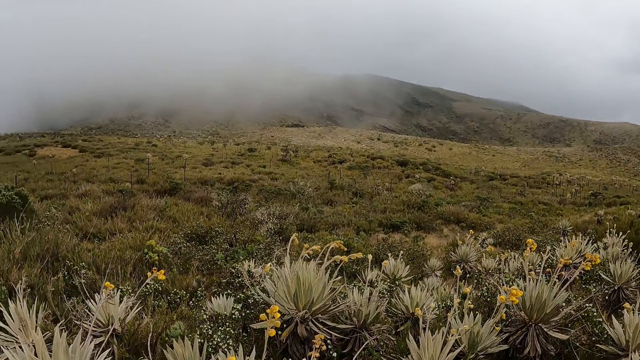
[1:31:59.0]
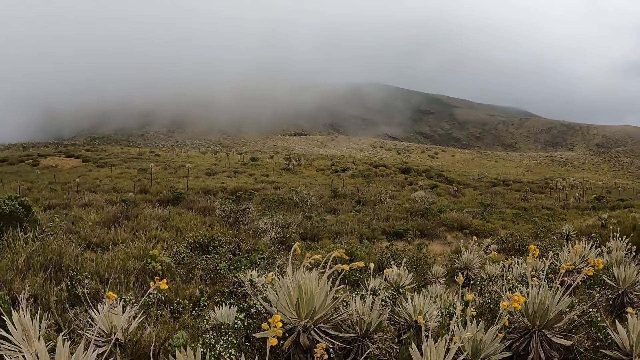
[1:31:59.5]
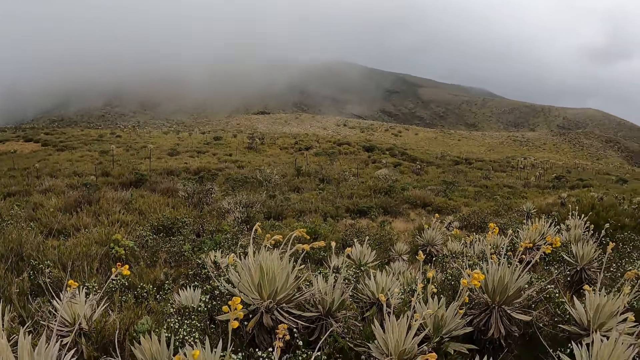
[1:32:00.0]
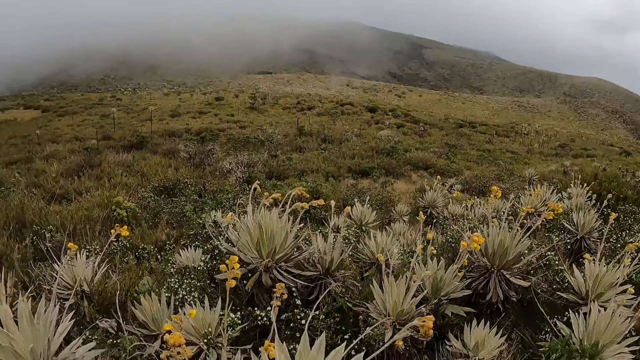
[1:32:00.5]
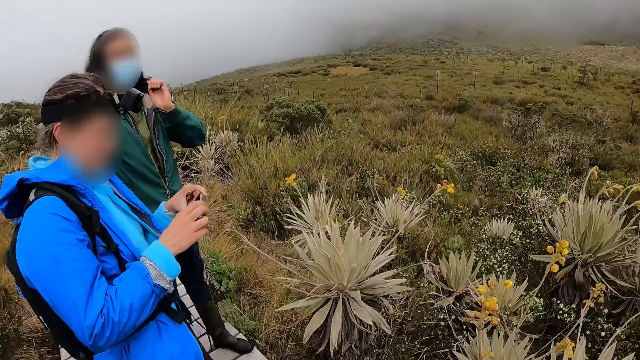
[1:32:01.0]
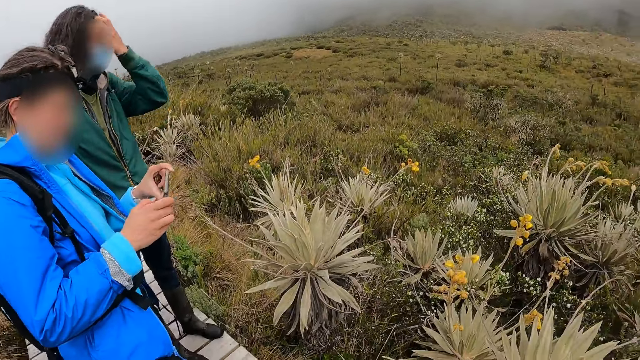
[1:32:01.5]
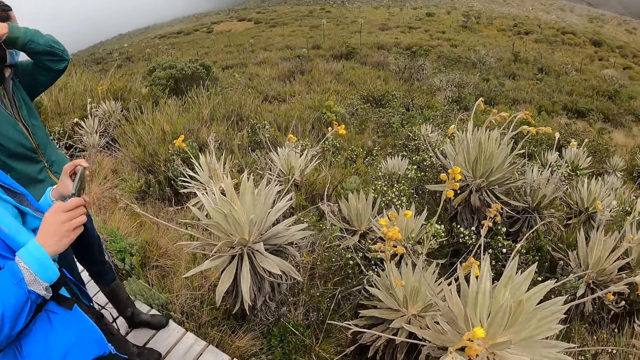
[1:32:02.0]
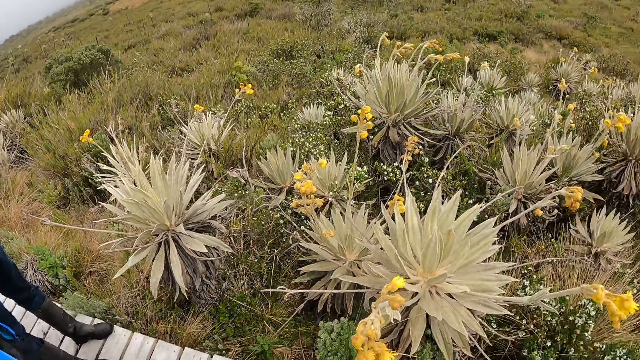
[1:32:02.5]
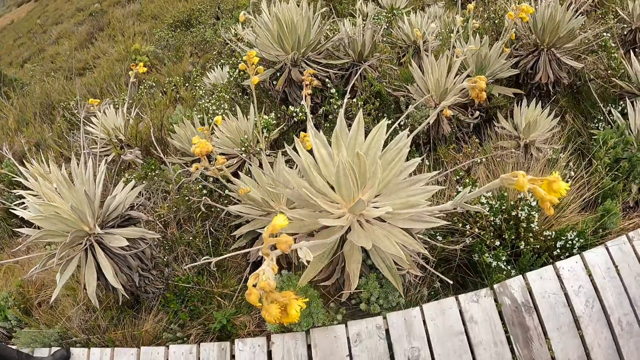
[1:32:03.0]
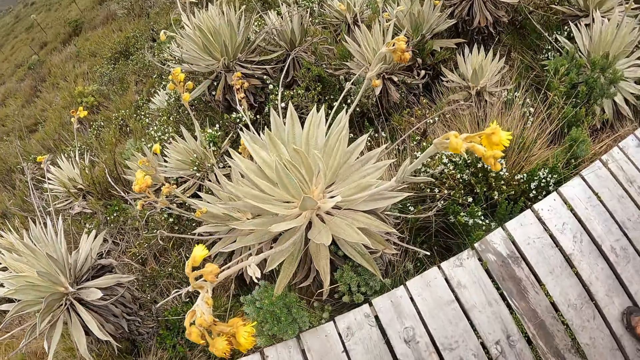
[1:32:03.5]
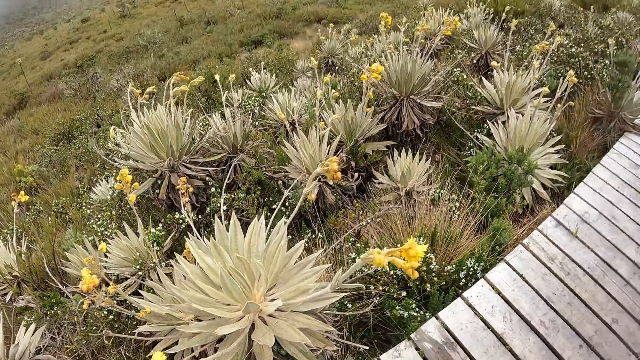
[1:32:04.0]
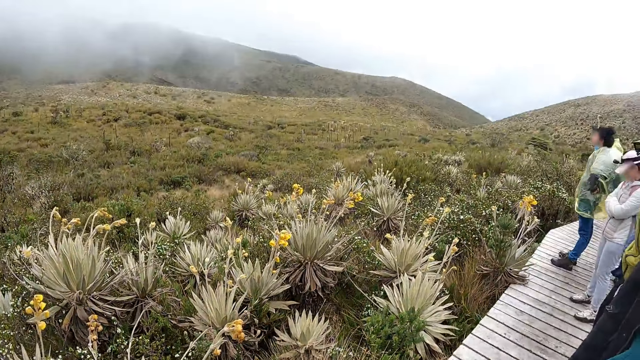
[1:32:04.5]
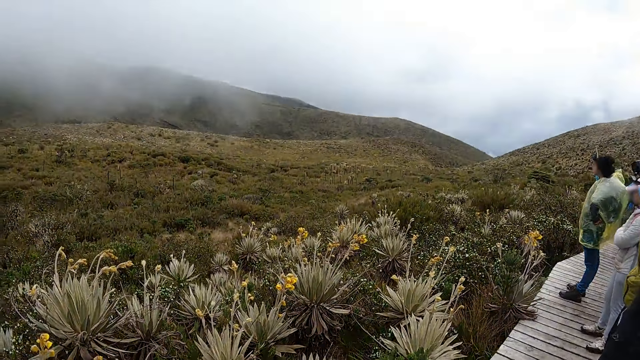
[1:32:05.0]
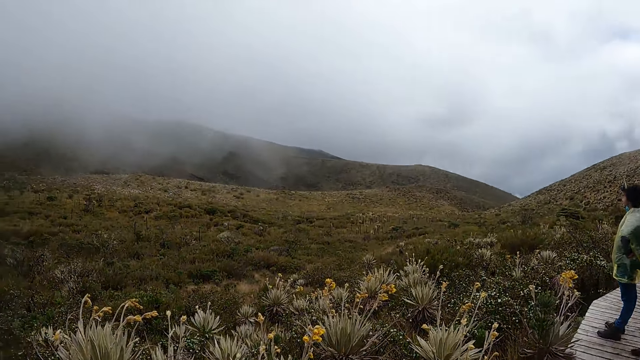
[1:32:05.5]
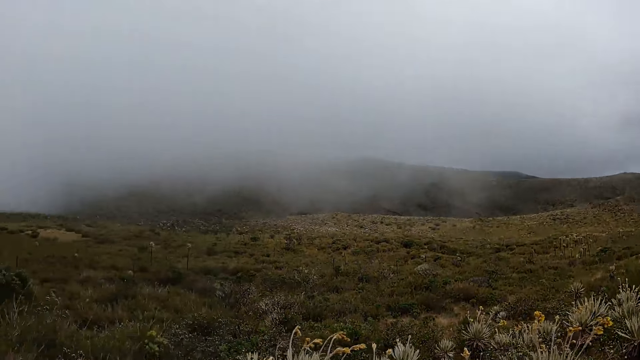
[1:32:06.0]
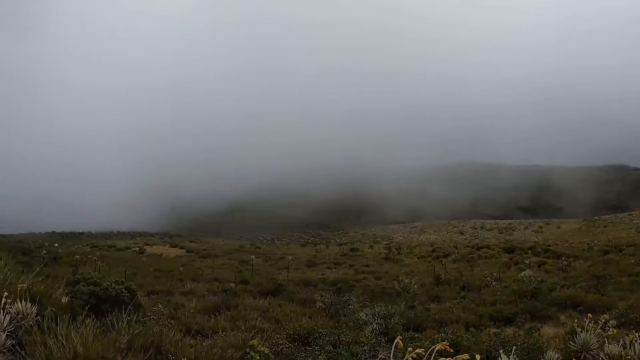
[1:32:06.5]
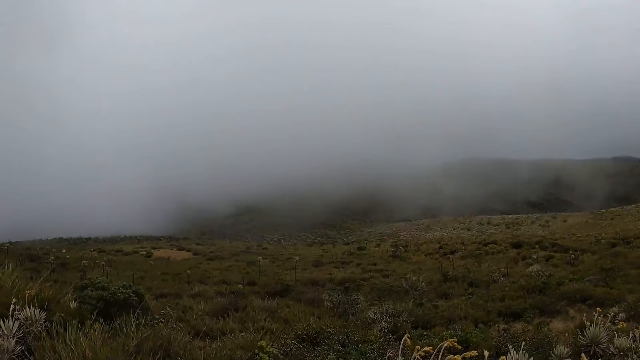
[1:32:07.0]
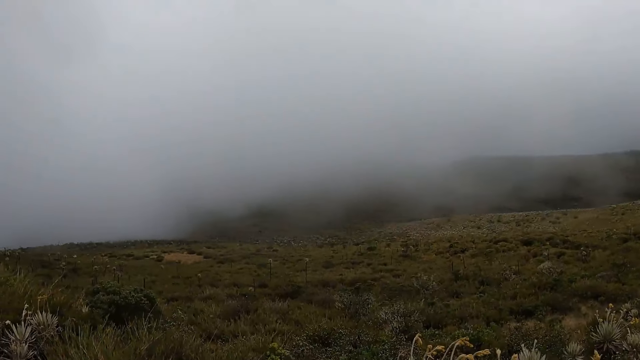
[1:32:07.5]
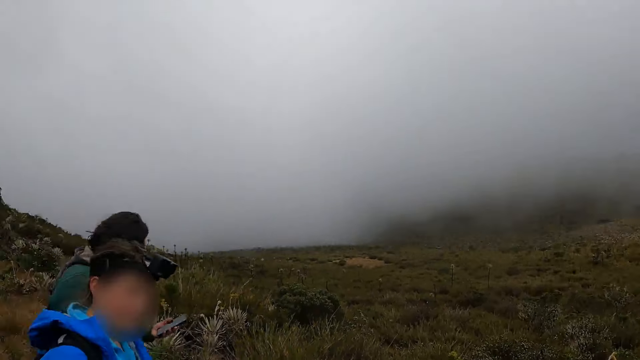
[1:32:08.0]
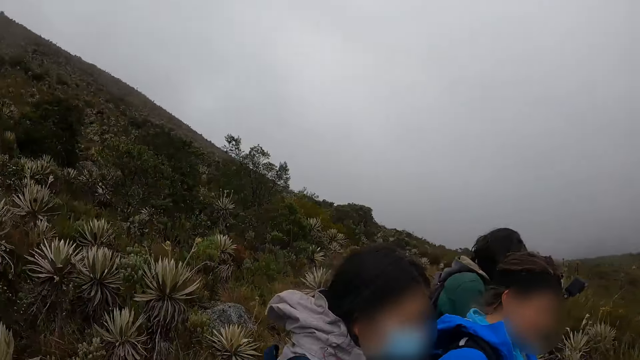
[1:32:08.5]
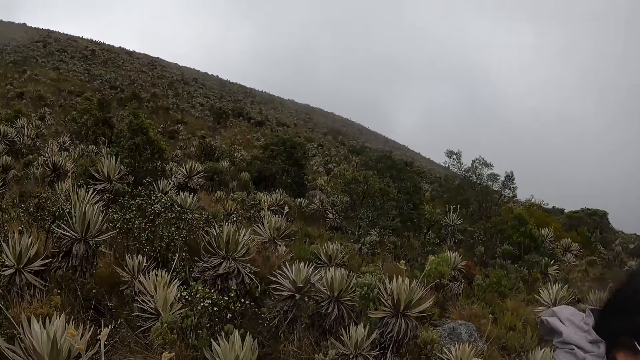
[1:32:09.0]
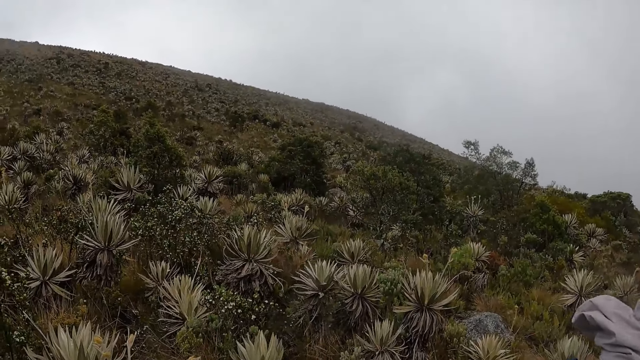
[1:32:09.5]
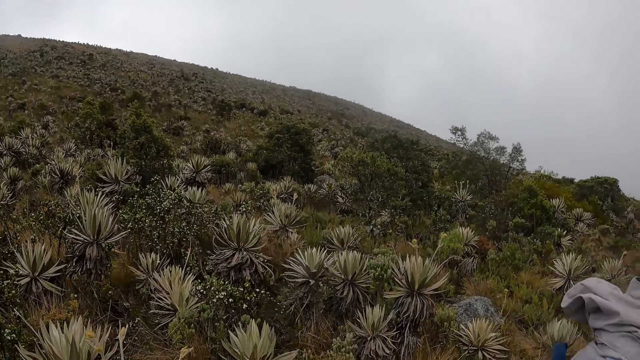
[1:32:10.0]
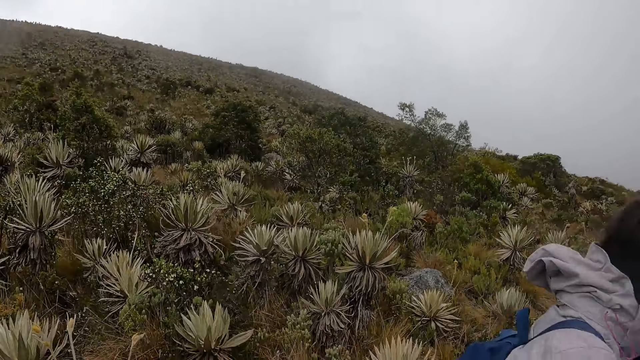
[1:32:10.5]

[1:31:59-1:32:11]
The woman presses the phone with her right hand. The man adjusts his hair with his left hand.

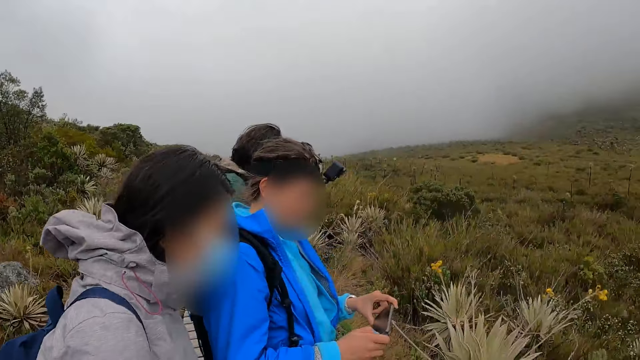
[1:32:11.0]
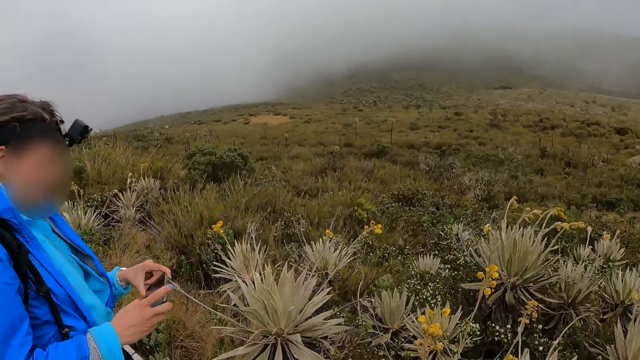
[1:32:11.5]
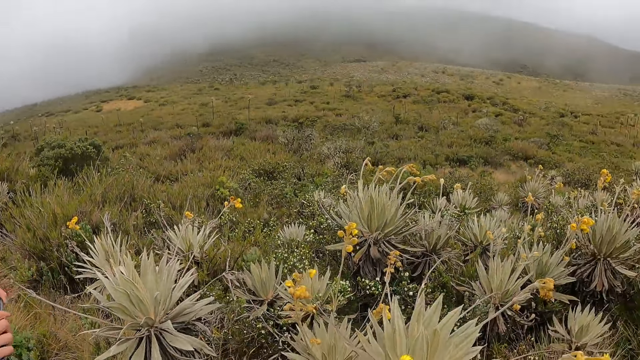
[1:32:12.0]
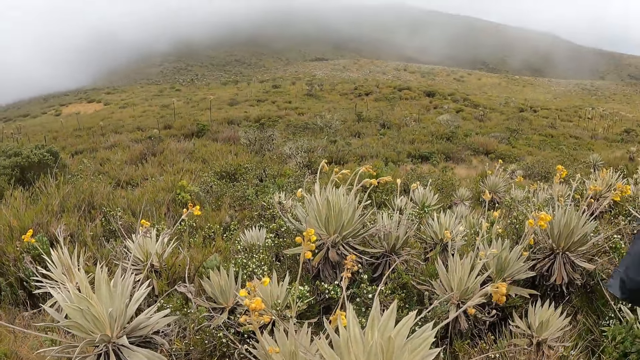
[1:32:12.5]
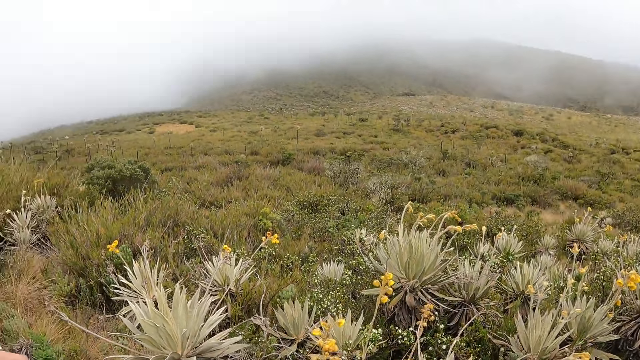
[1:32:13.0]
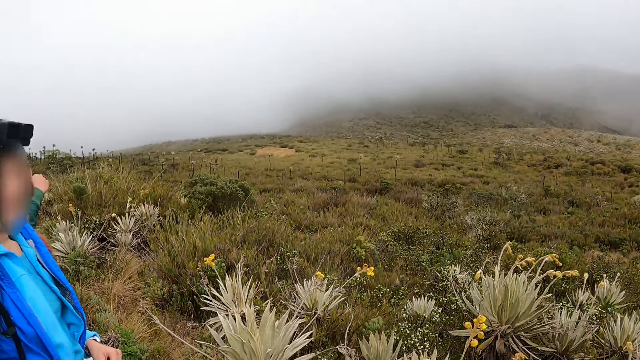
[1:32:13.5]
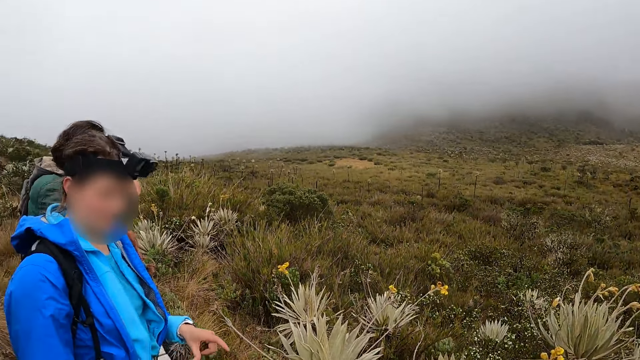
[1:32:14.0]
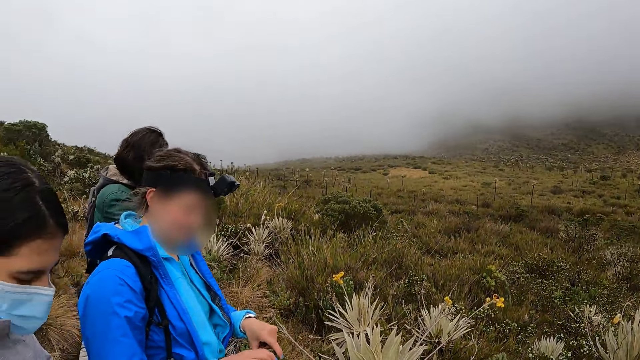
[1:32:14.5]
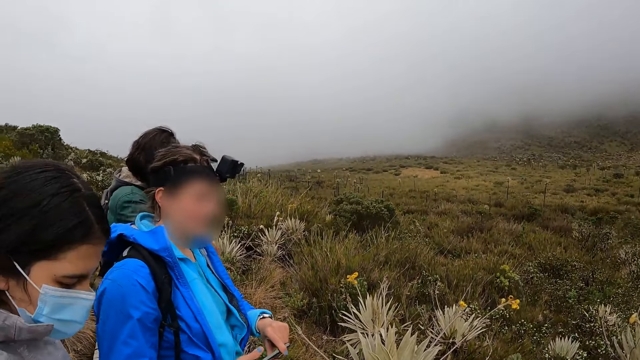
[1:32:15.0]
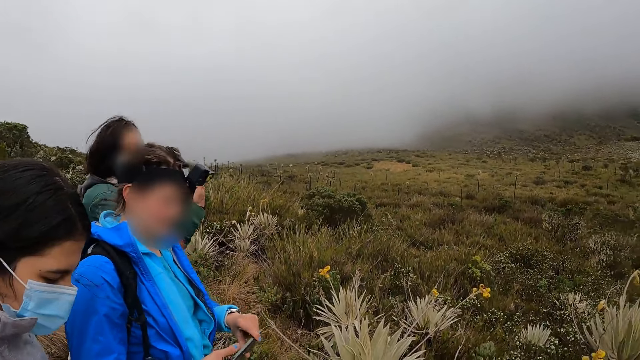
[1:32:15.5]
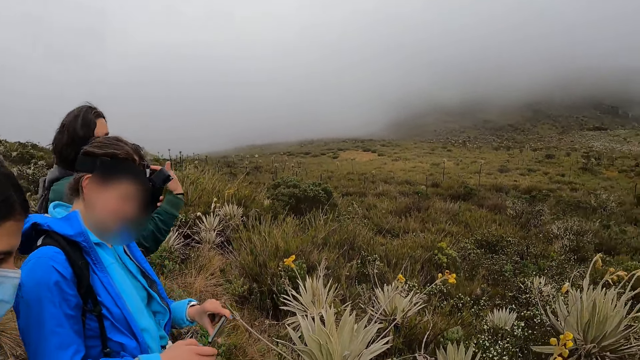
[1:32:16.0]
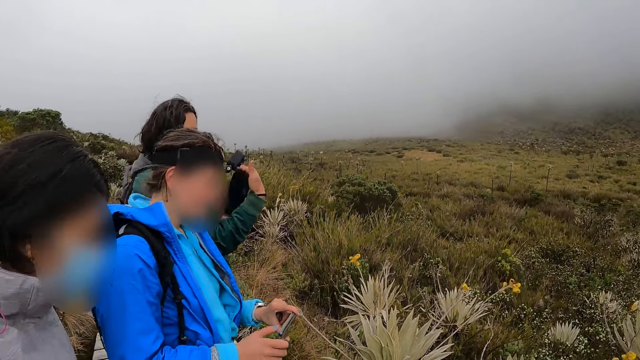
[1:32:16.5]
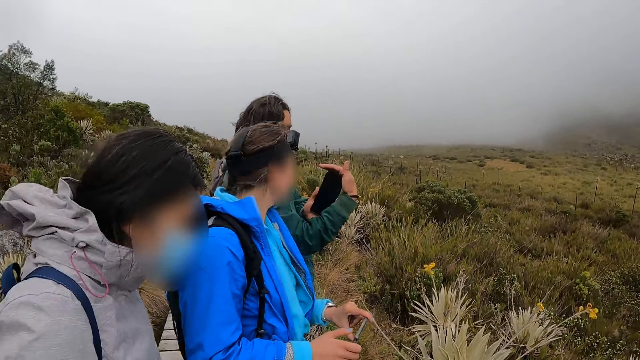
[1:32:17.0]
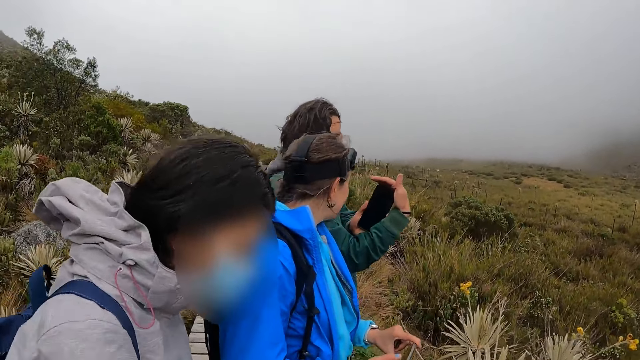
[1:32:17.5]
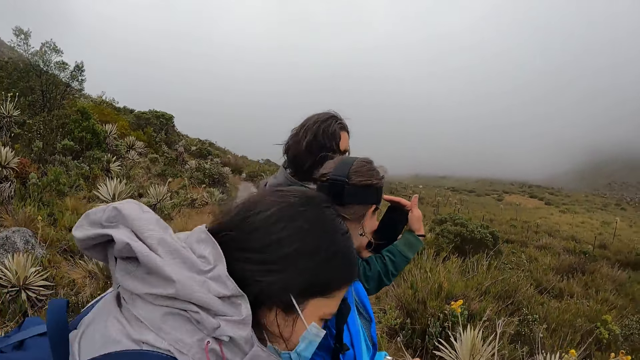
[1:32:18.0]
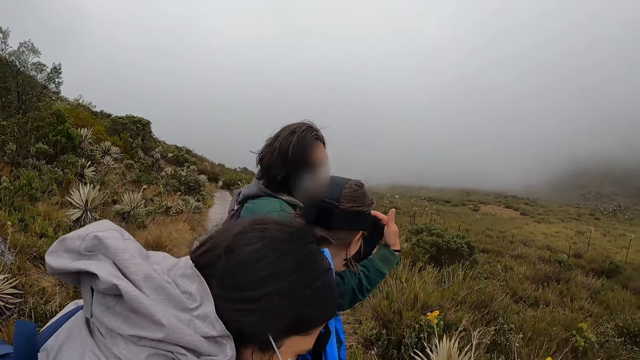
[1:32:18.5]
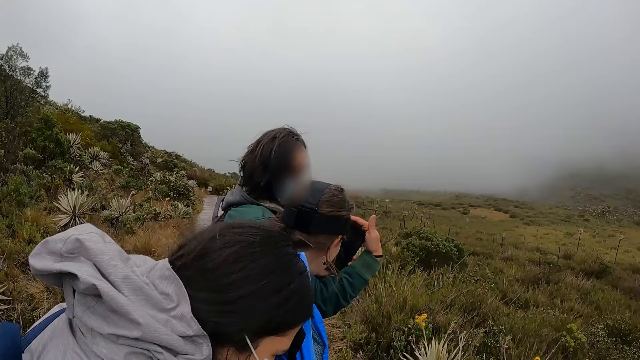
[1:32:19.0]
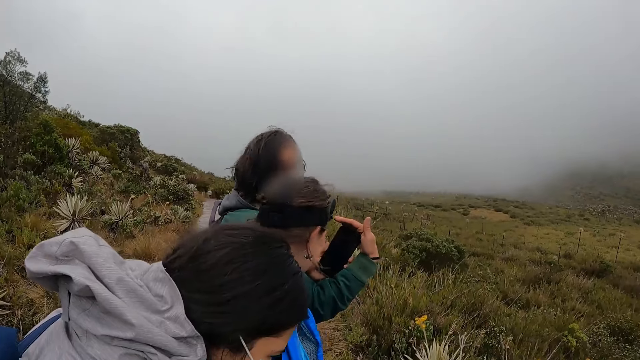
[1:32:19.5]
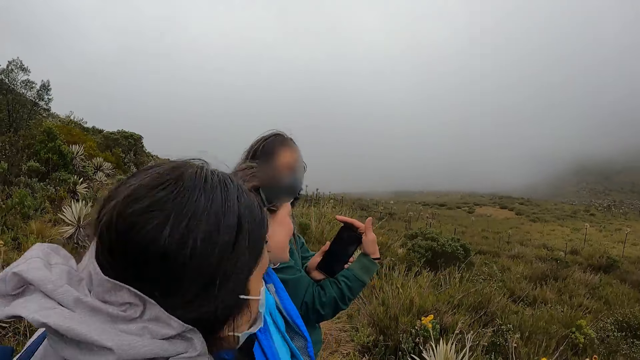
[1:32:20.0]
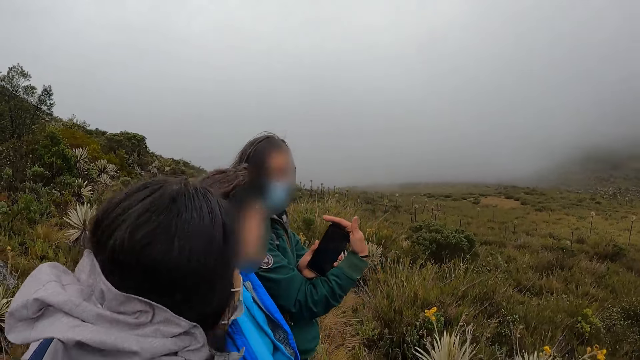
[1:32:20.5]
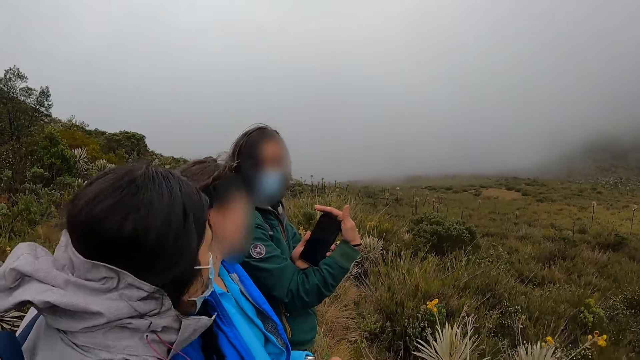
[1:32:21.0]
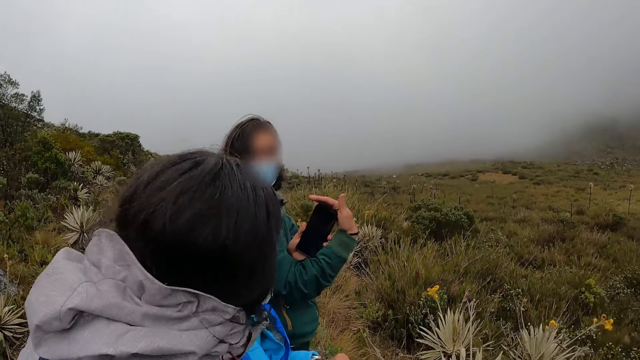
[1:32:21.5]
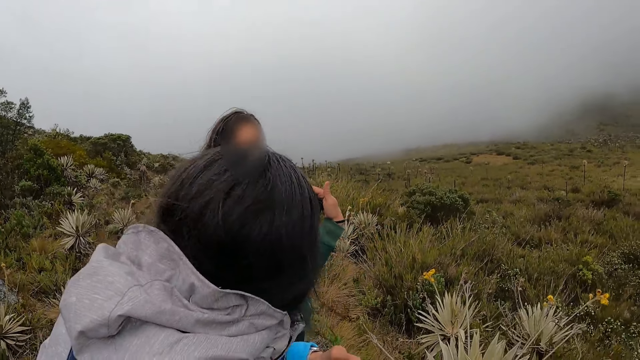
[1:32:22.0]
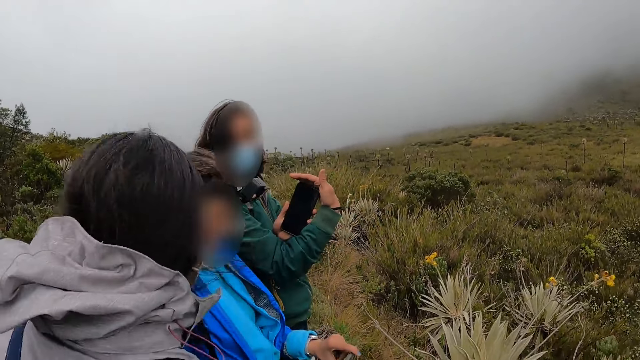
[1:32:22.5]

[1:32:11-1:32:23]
The man shows the woman a phone in both hands. The man shows the woman his phone.
